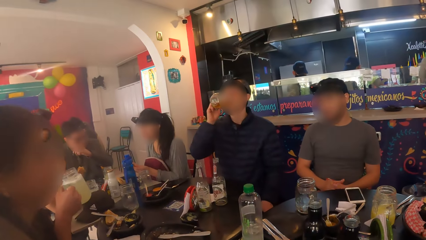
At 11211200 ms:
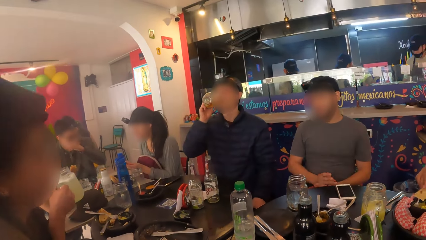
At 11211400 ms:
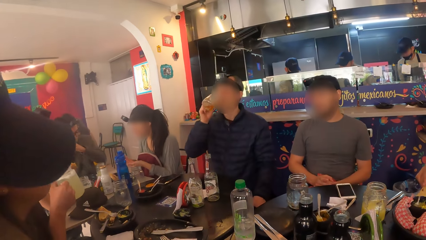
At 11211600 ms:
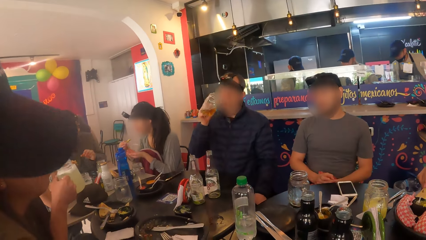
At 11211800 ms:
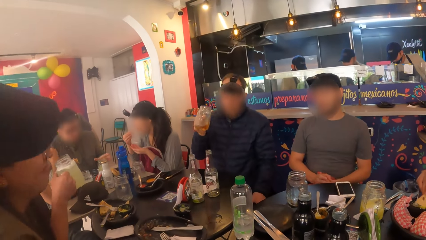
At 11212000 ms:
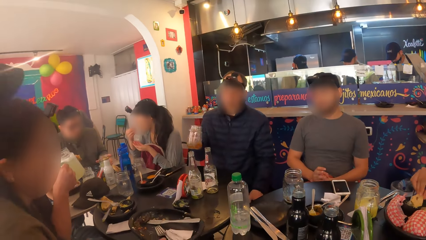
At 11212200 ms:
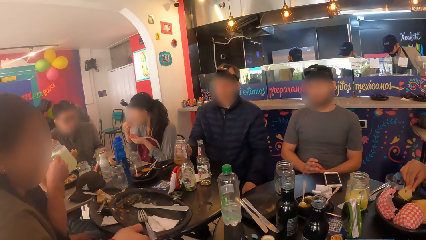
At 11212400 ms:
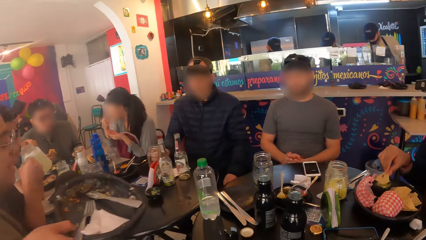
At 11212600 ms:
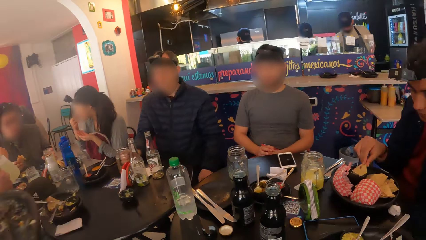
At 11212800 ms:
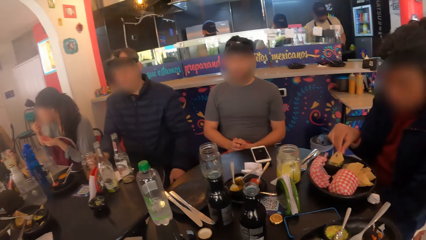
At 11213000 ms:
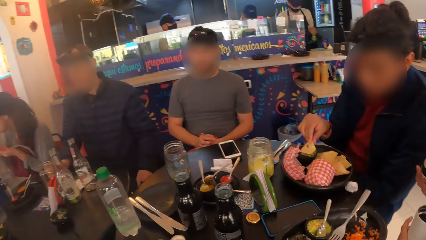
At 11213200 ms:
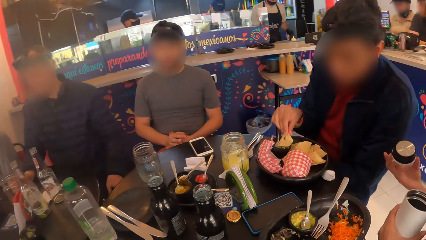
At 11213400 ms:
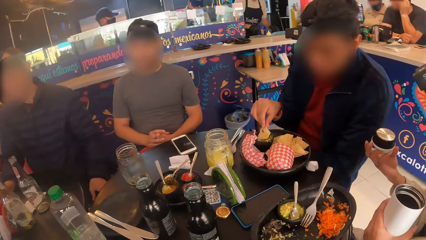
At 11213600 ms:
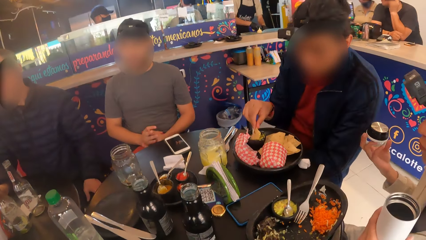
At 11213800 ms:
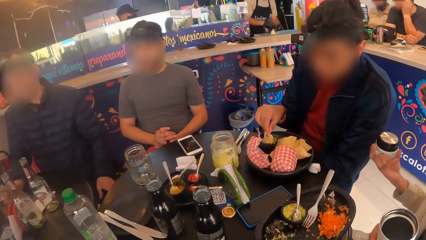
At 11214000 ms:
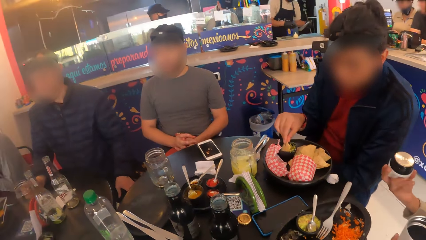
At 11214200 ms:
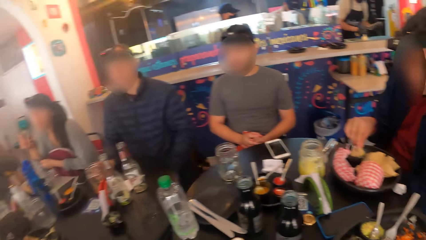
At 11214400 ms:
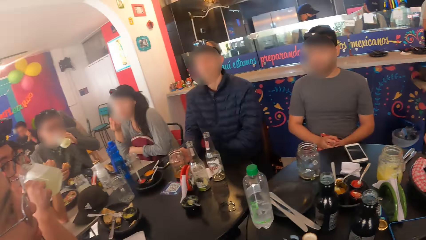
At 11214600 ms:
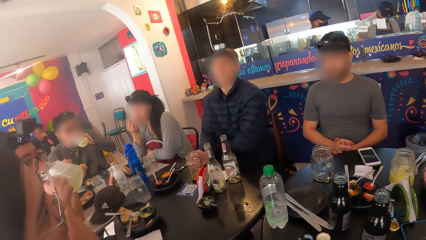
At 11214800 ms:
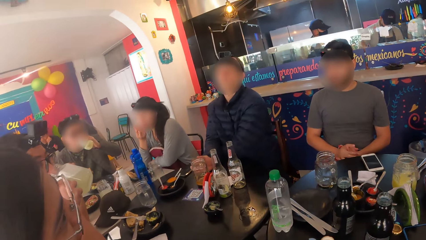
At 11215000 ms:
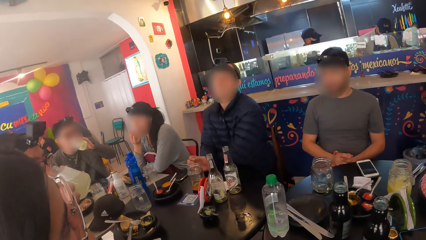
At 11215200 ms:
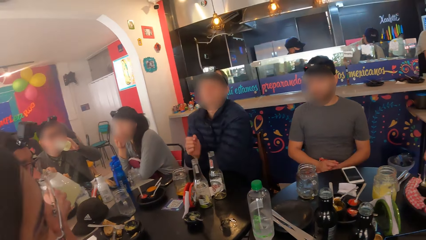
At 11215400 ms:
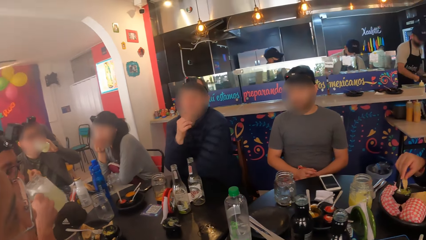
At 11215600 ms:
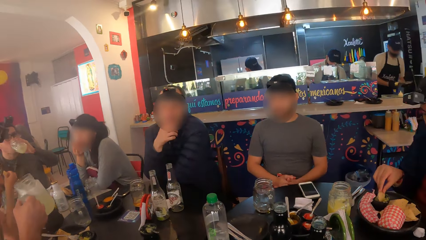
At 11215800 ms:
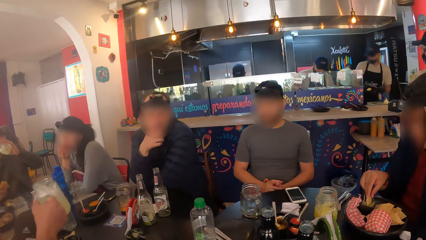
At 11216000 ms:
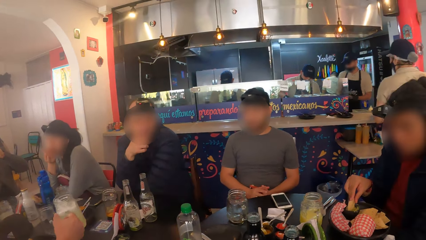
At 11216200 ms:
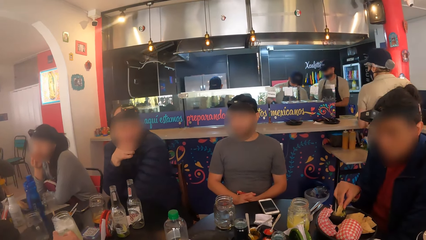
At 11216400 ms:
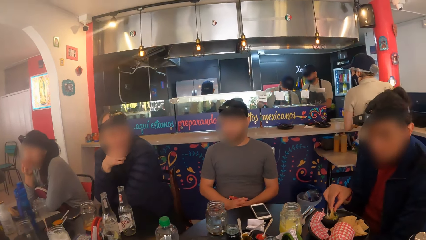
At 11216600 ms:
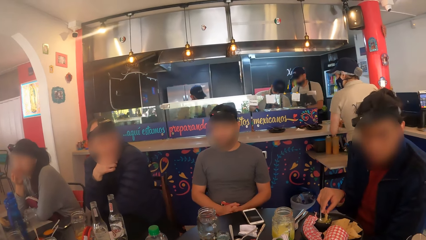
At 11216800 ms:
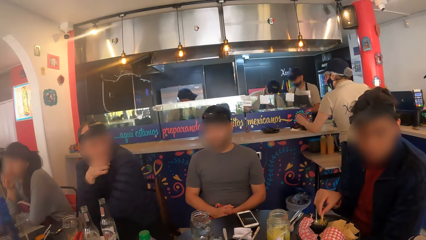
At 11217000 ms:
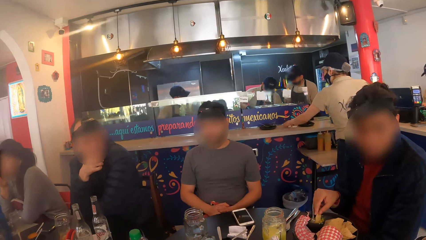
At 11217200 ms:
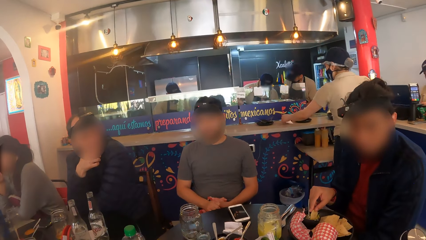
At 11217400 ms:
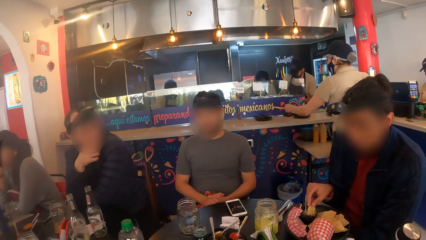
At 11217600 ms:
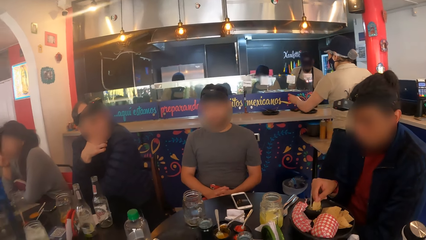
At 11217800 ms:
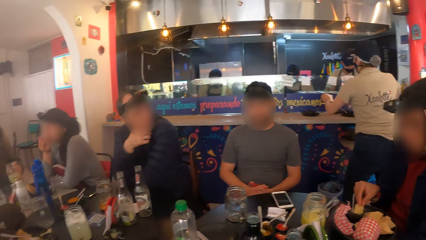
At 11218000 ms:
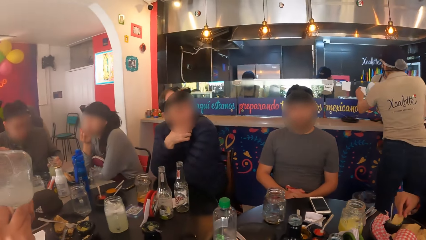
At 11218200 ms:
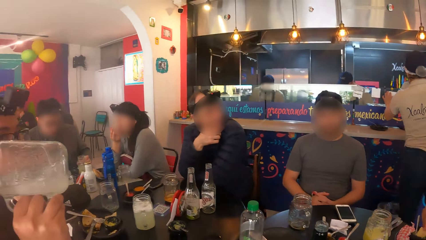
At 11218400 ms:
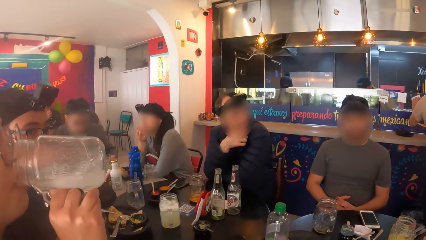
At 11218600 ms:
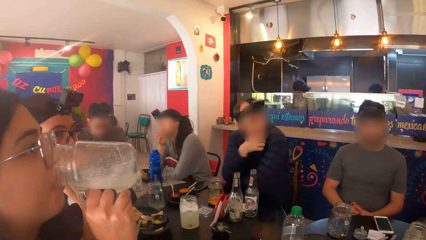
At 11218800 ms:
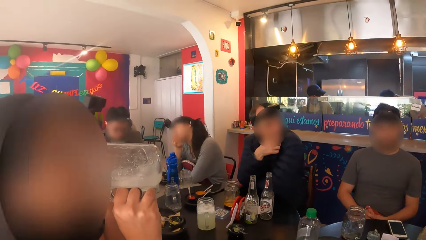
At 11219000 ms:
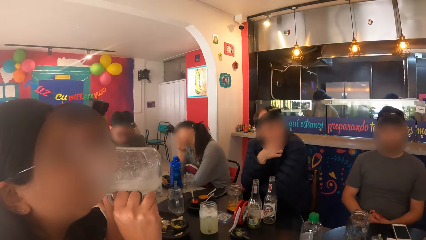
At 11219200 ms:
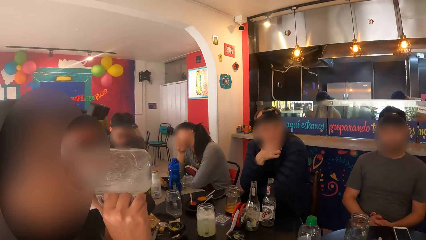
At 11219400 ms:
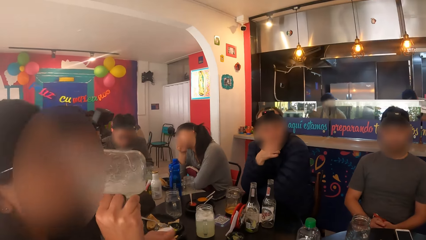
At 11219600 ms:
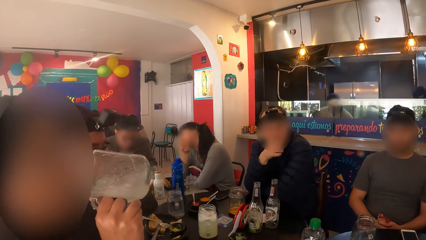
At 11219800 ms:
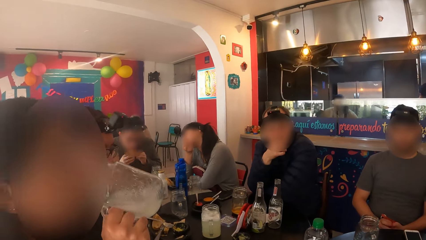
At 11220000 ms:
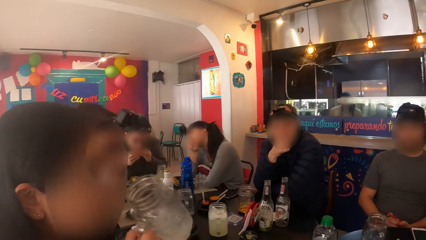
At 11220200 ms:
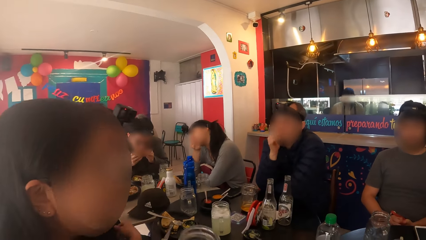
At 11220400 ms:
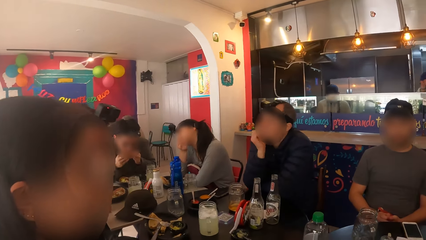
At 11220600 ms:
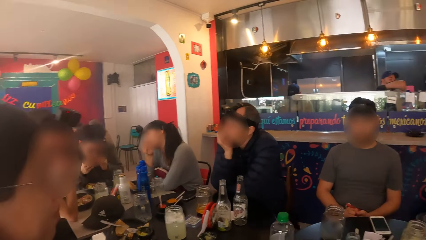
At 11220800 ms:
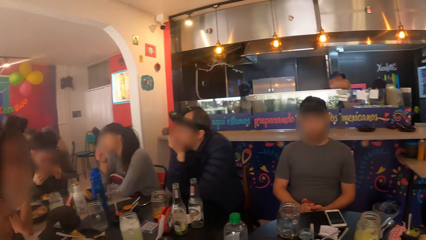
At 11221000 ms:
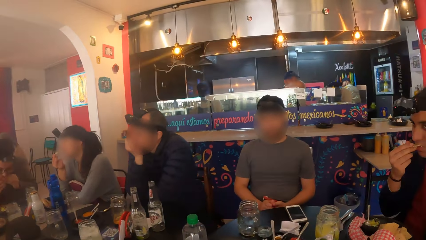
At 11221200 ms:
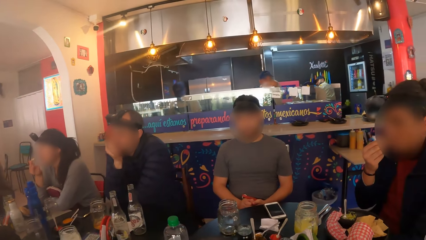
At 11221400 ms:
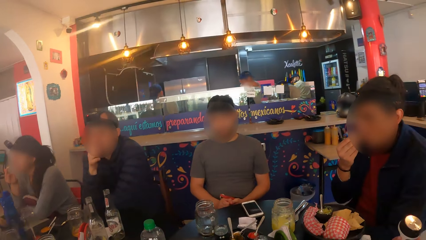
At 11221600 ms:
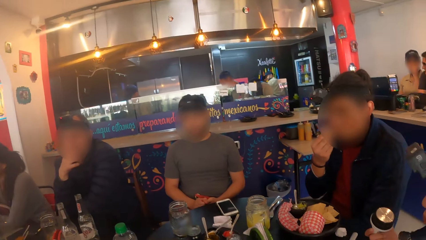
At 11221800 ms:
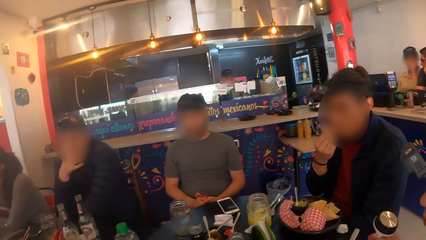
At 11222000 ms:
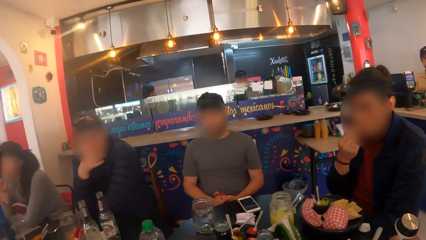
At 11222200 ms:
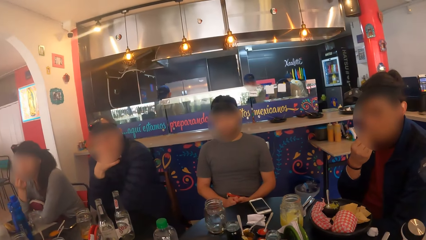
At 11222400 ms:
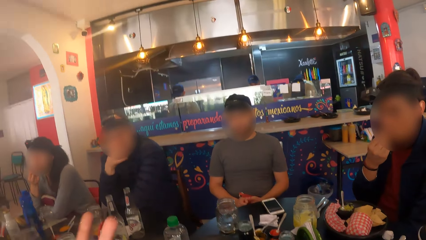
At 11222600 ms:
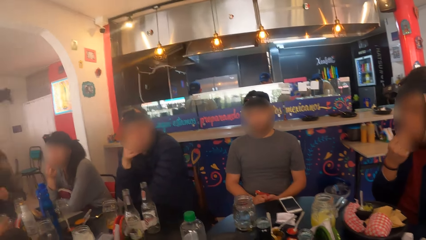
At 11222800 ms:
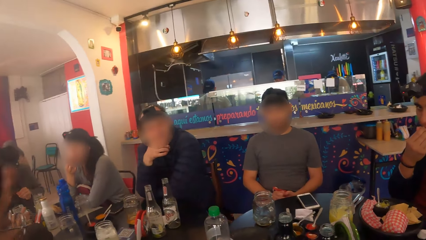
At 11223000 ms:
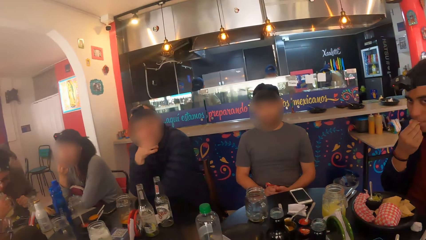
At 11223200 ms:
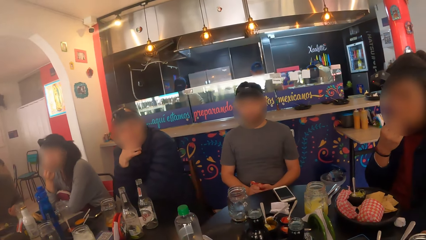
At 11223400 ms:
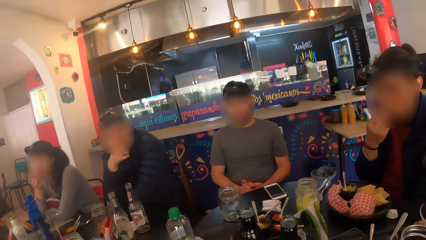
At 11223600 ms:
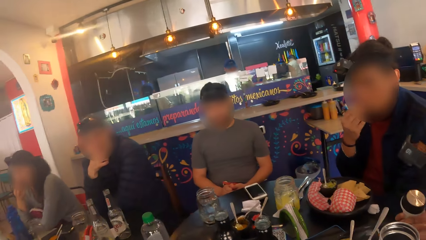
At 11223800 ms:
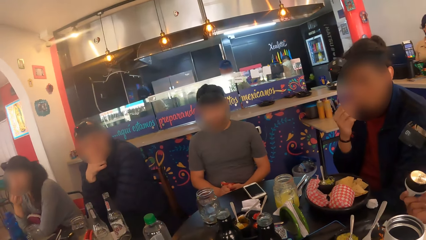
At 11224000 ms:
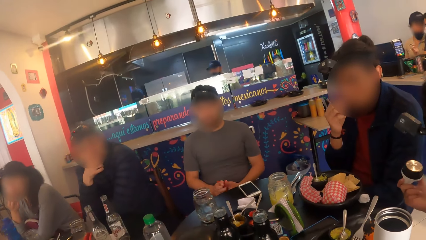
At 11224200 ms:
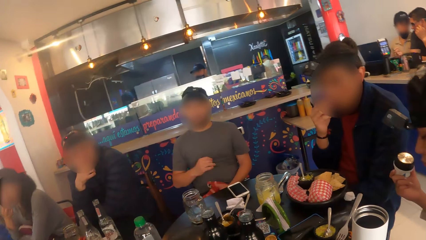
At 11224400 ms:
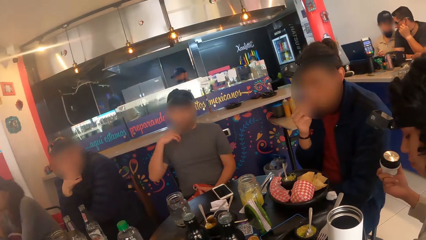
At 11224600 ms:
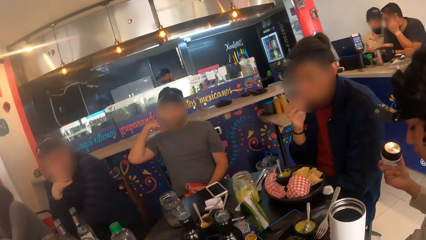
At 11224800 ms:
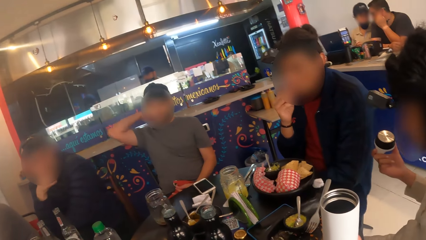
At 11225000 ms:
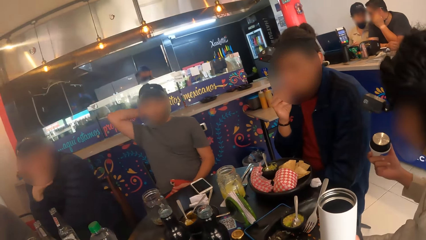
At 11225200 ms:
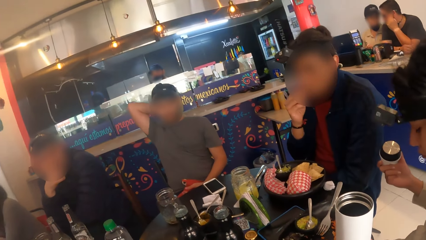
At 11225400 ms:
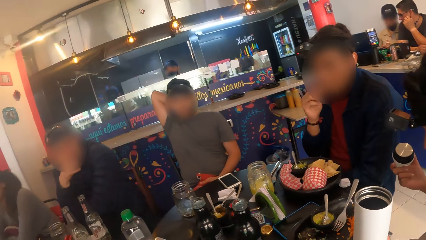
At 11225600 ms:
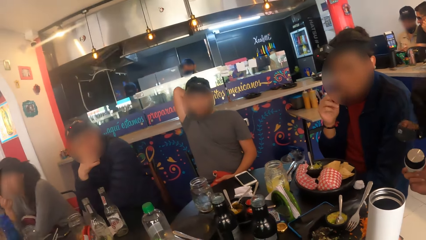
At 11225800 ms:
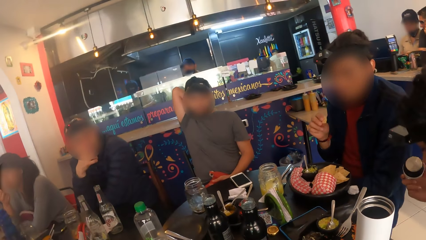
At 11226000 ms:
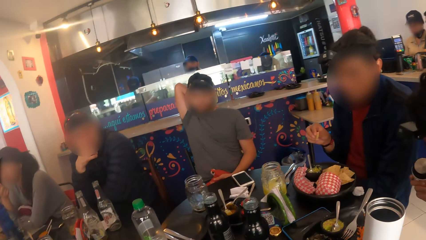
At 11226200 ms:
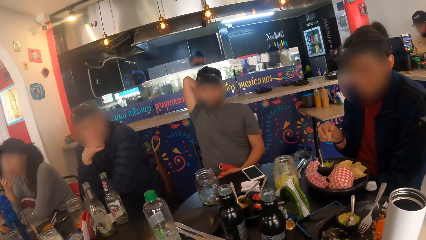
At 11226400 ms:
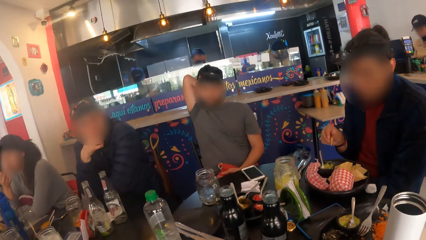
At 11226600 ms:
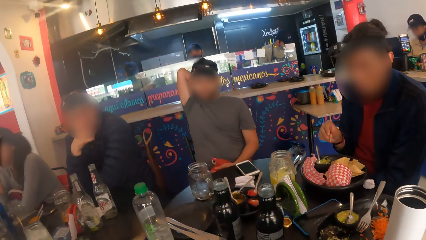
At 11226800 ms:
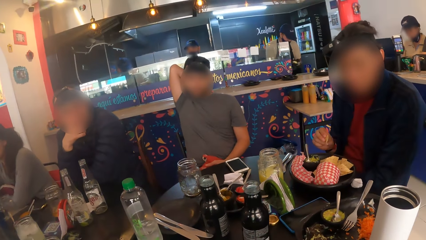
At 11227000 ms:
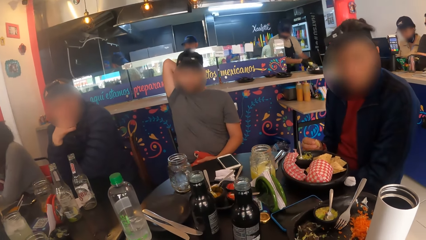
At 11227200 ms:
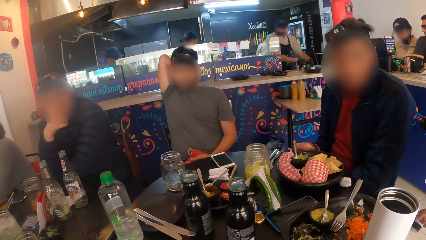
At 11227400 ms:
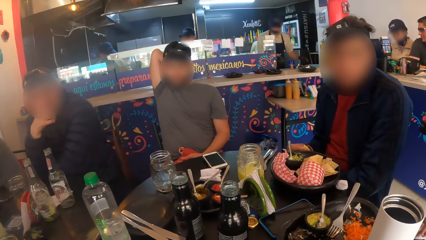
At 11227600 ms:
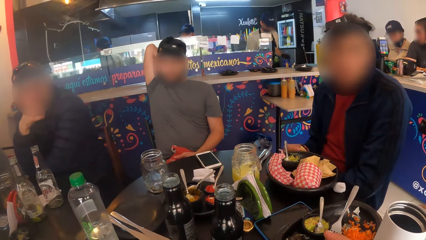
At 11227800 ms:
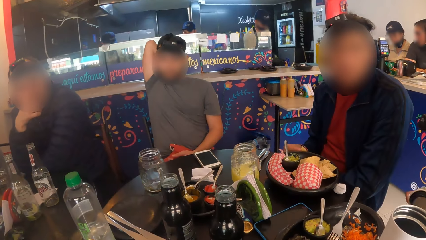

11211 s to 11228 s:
The waiter picks up an empty plate from a table with her right hand. A man picks up a glass cup from the table with his left hand. Another man drops the glass cup on the table with his right hand. A woman holds a water bottle in her left hand and holds a water bottle cover in her right hand. The first man drinks from the glass cup in his left hand. A third man drinks from the glass cup in his right hand. The third man drops the glass cup on the table with his right hand. Another woman drinks from the glass cup in her right hand. The first man eats the meal with his hands. Another man eats the meal with his right hand.
